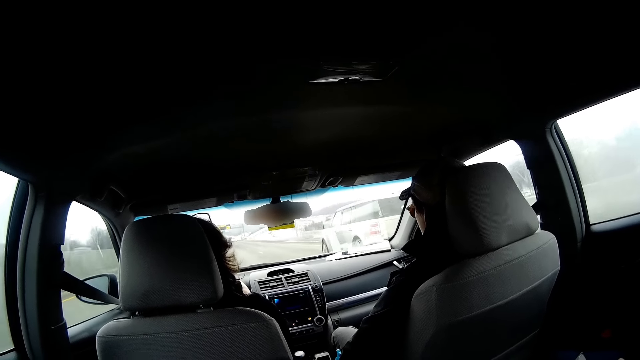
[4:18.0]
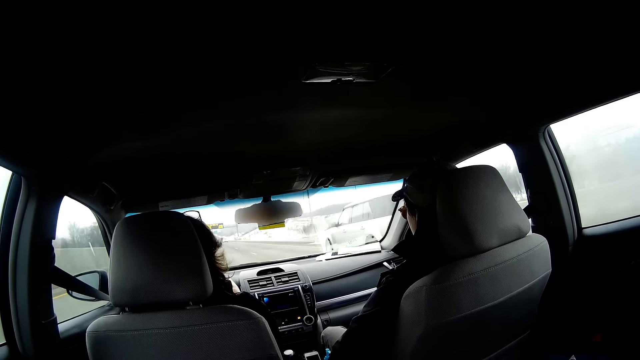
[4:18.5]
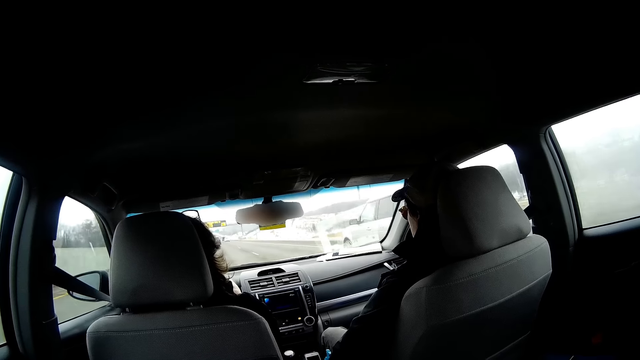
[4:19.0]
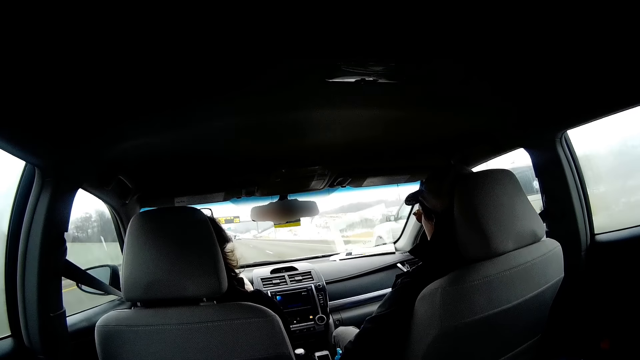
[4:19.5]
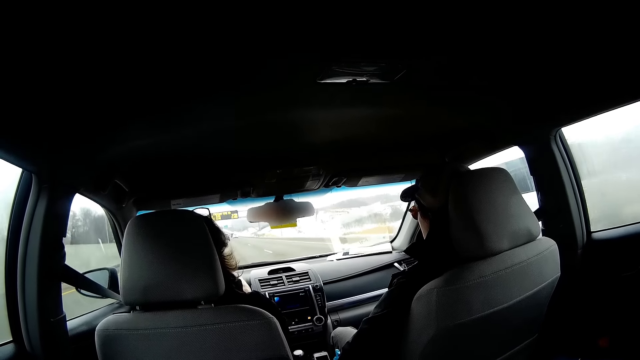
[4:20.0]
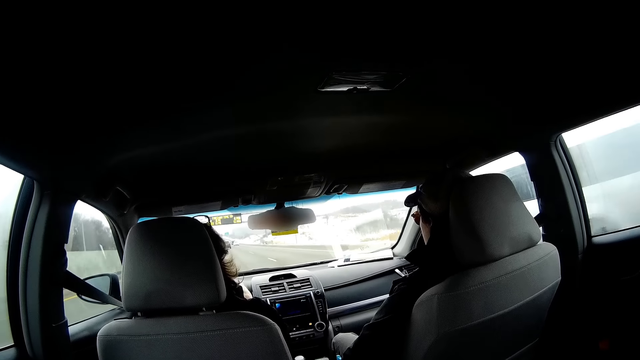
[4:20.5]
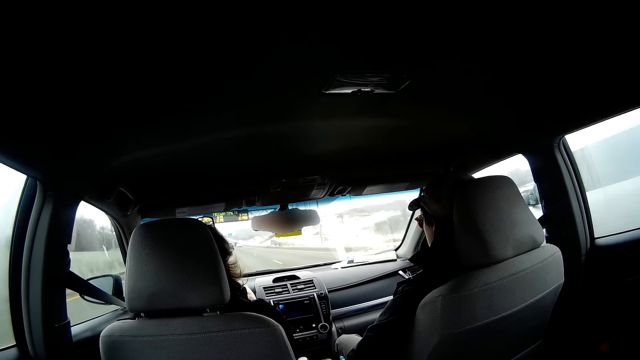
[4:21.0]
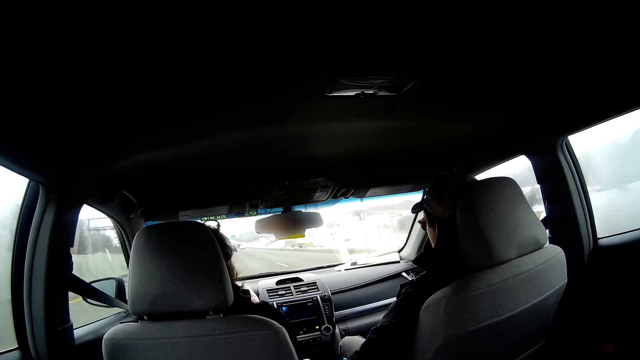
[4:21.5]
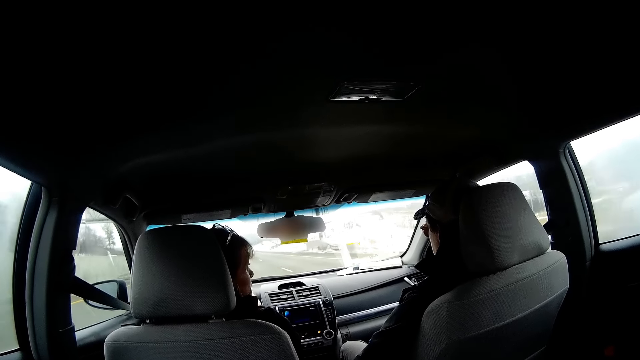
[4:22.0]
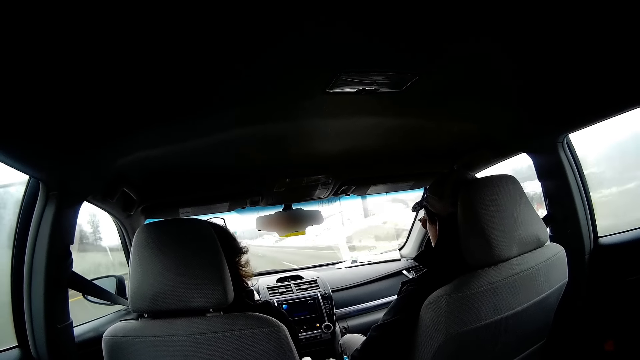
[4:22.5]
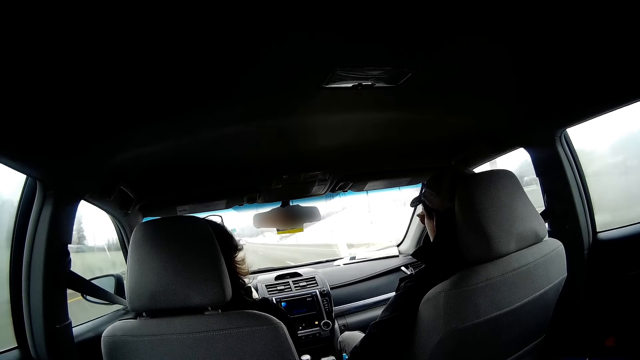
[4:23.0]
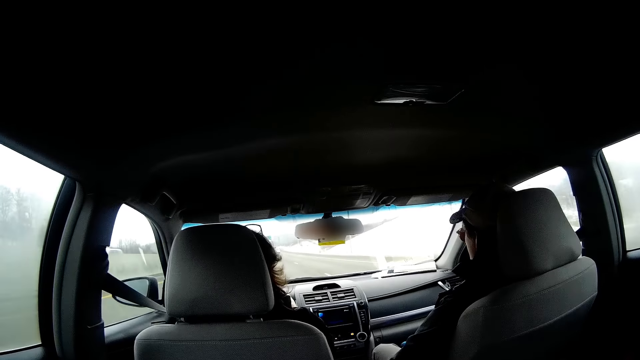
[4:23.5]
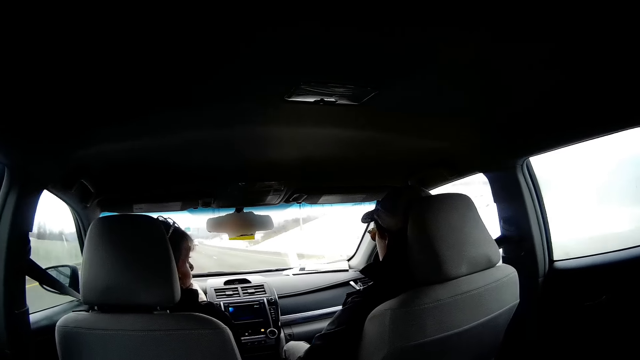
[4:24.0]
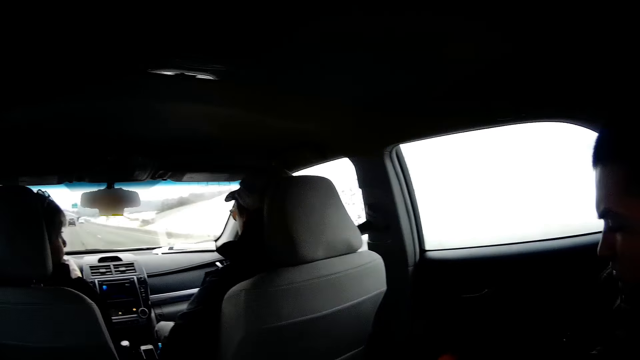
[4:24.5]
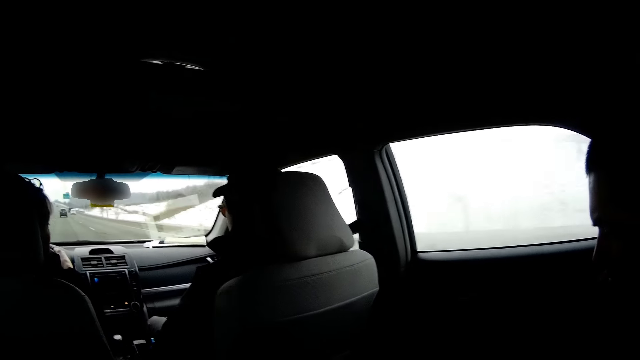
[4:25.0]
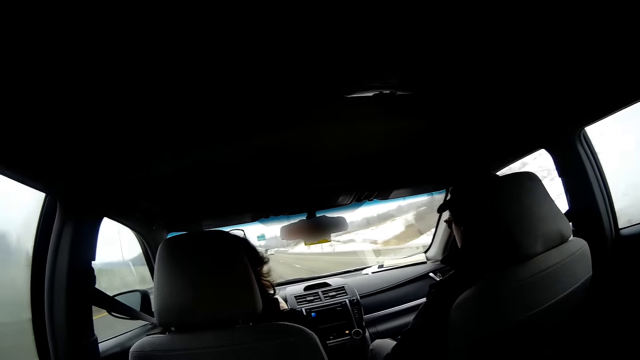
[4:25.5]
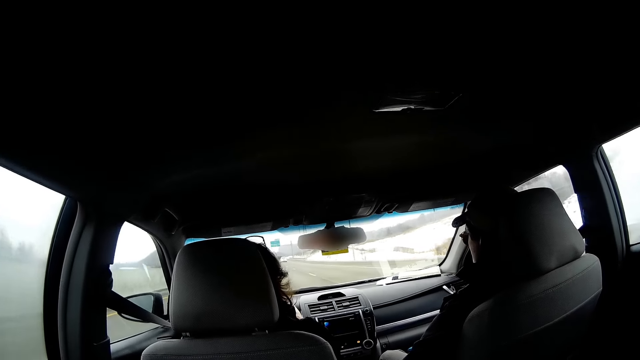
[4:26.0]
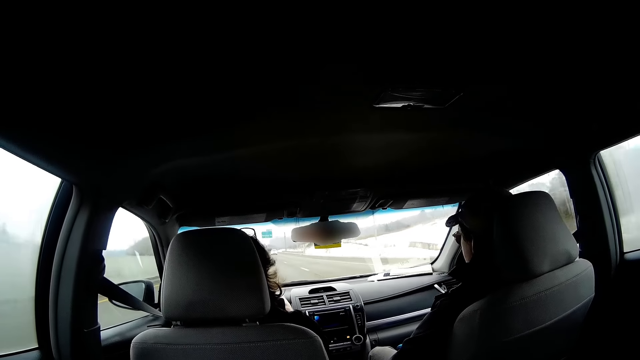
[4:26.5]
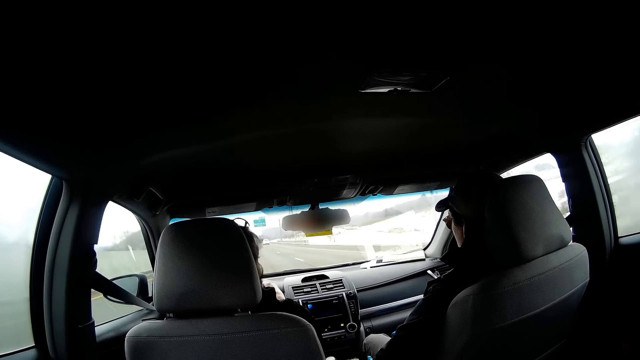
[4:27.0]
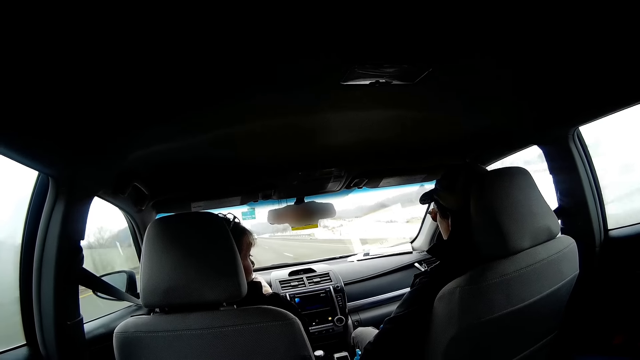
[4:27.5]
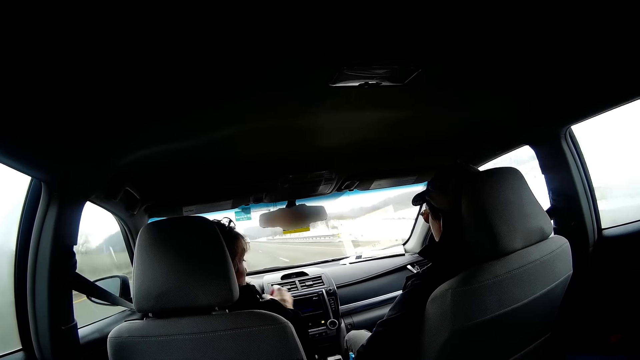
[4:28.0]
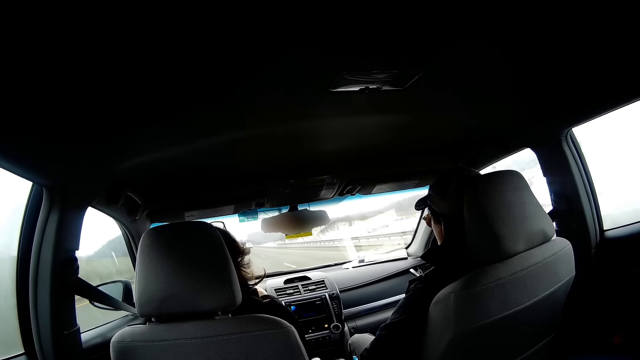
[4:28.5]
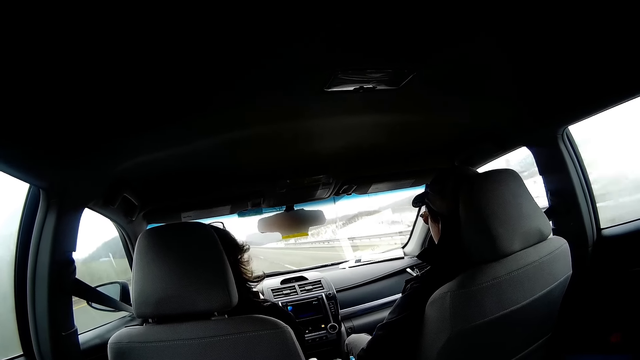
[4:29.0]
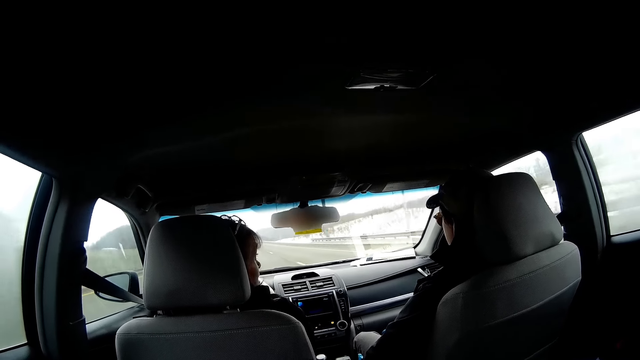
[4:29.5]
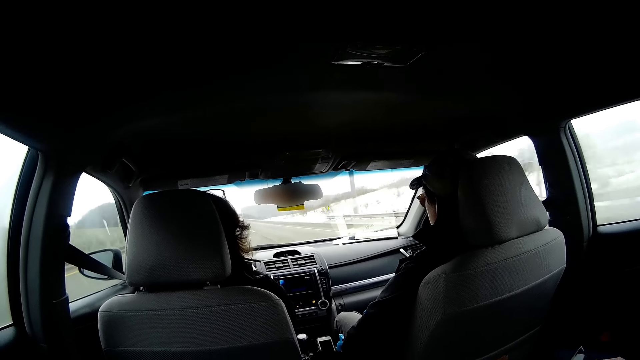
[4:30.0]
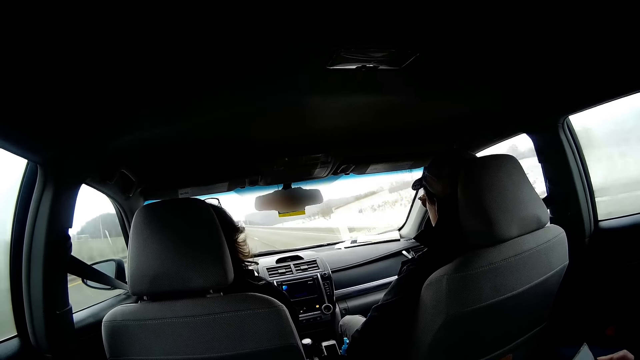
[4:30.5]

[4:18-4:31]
The camera wearer turns towards a man. They look around the car.

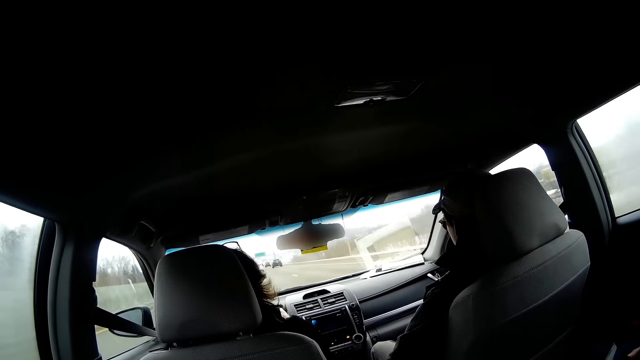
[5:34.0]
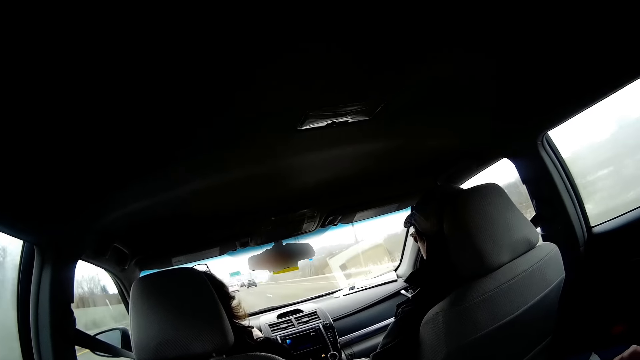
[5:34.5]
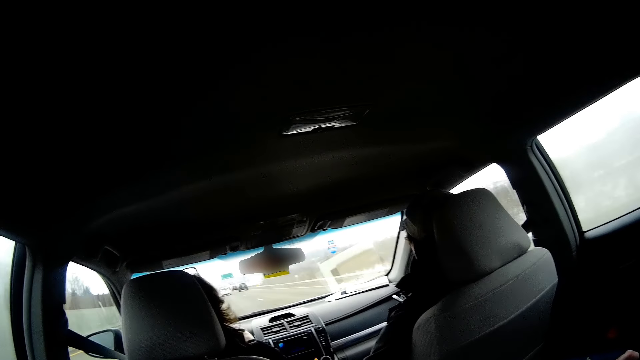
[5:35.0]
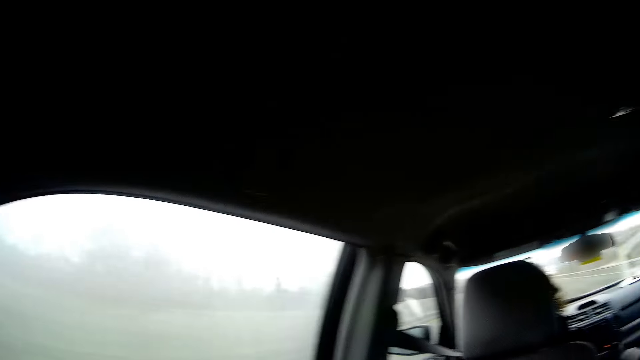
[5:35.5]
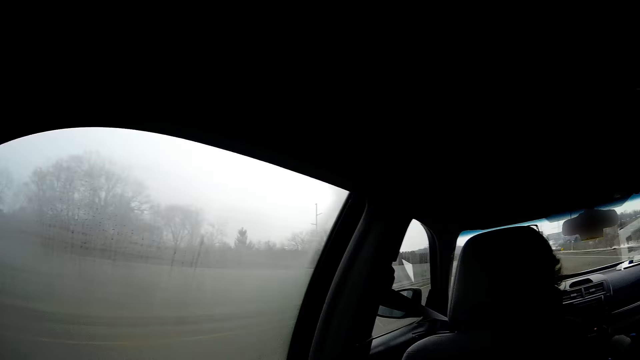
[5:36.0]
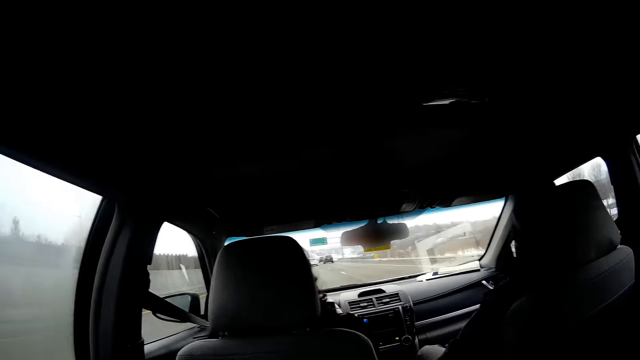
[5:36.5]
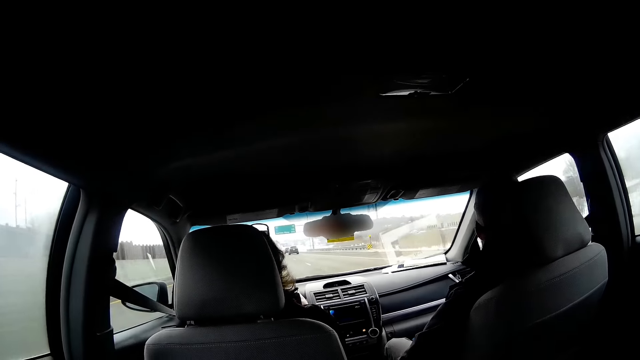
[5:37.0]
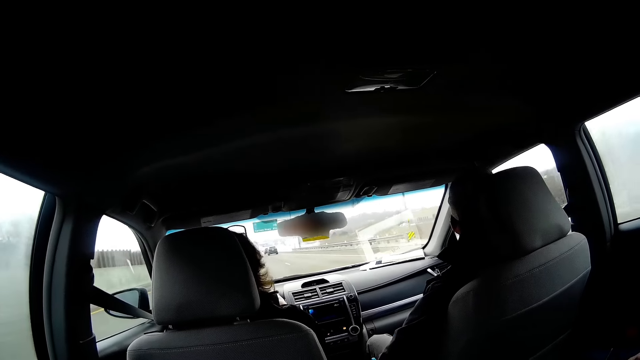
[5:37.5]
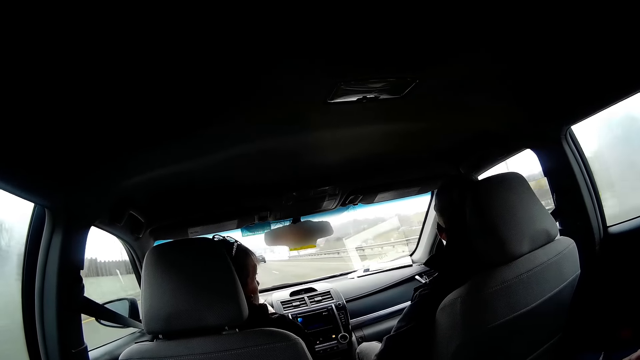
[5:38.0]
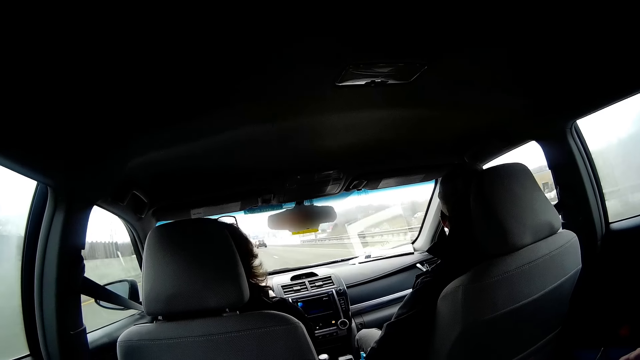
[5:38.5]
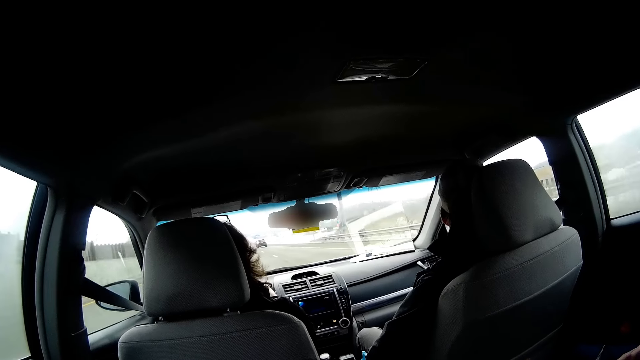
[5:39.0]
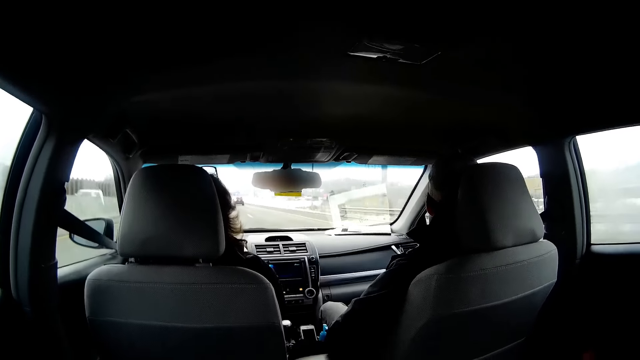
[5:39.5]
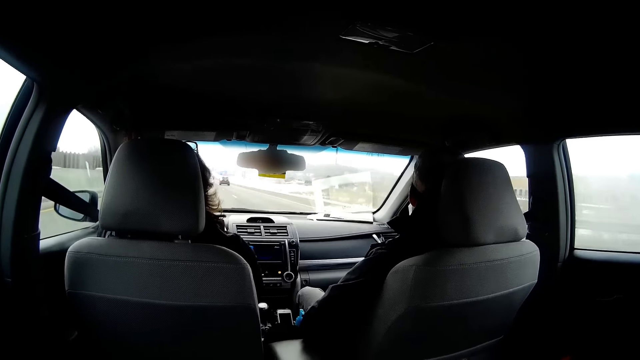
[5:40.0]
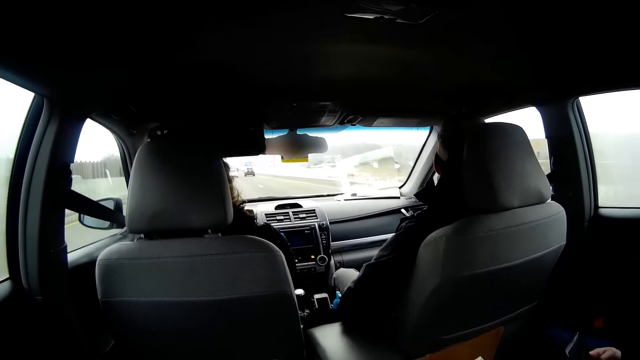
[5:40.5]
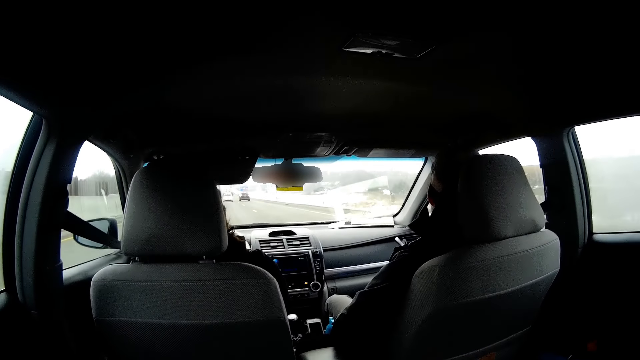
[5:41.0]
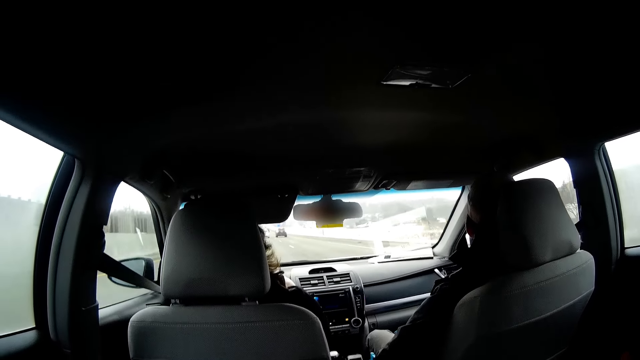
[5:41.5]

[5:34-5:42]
The camera wearer looks outside the window. They sit in the car.
